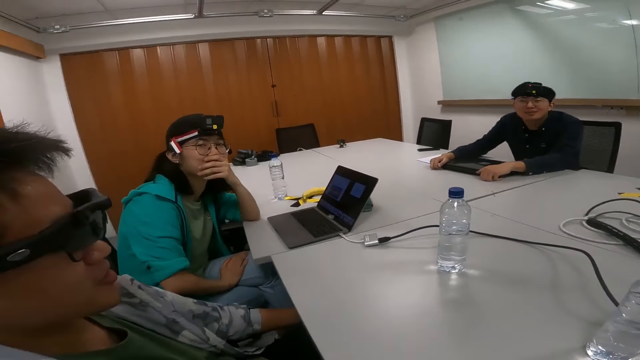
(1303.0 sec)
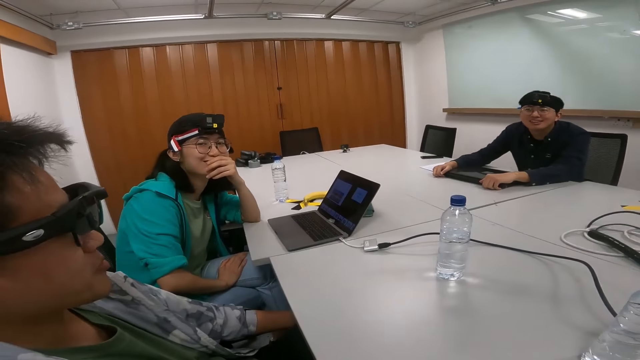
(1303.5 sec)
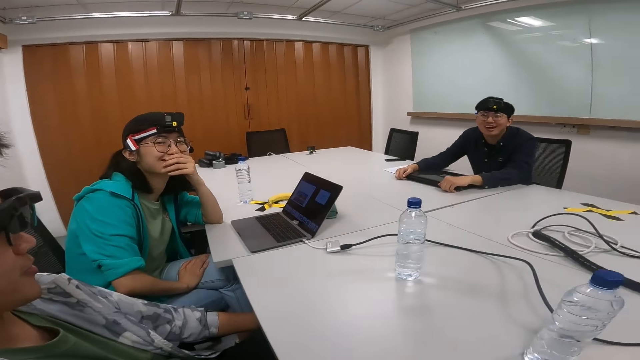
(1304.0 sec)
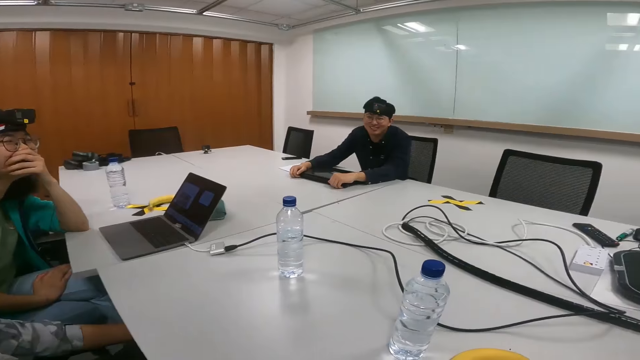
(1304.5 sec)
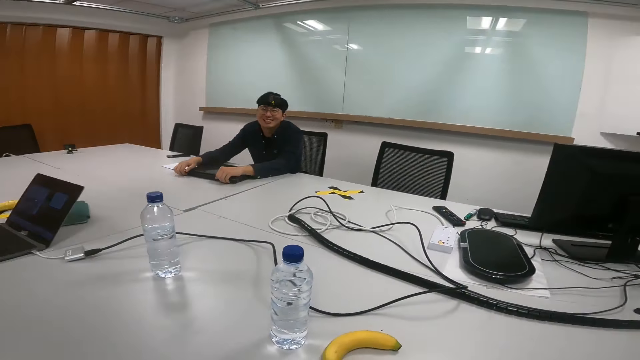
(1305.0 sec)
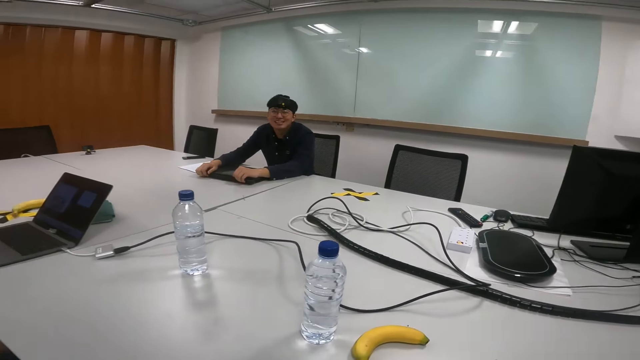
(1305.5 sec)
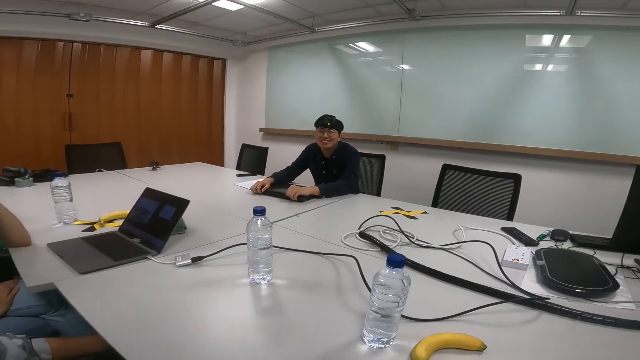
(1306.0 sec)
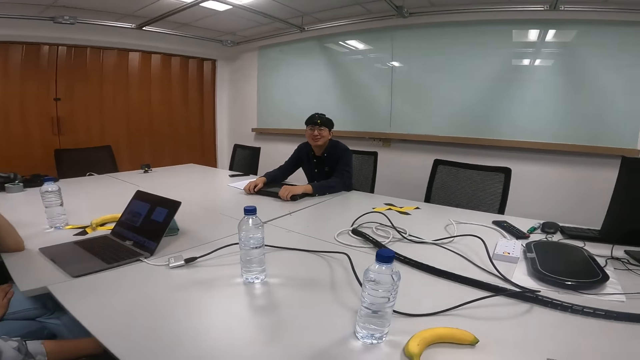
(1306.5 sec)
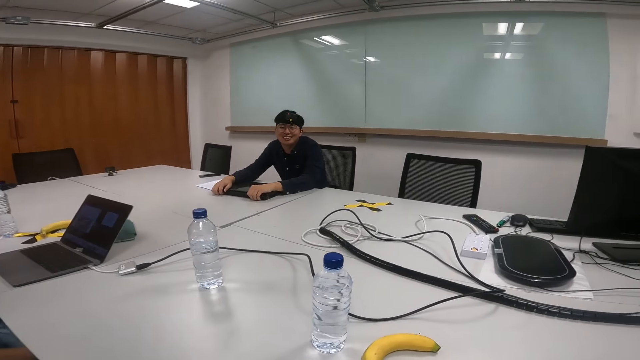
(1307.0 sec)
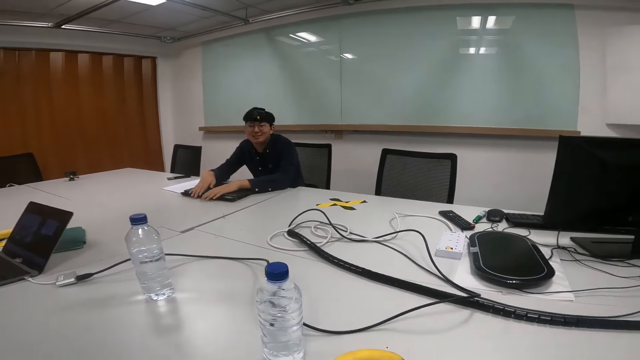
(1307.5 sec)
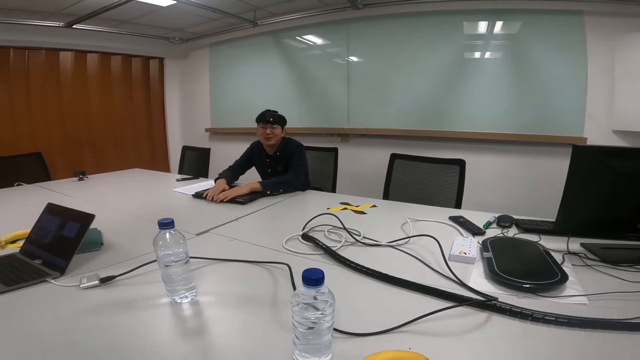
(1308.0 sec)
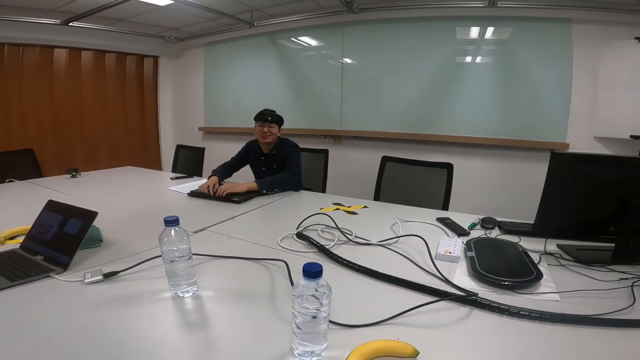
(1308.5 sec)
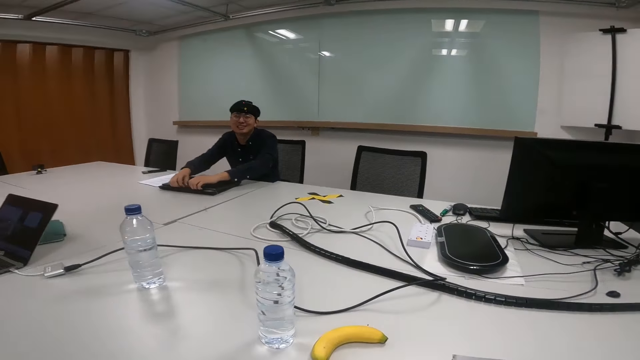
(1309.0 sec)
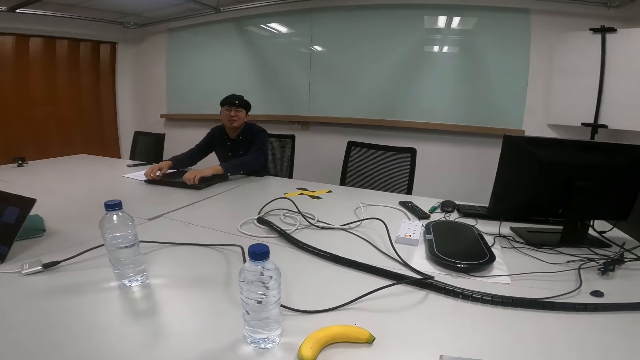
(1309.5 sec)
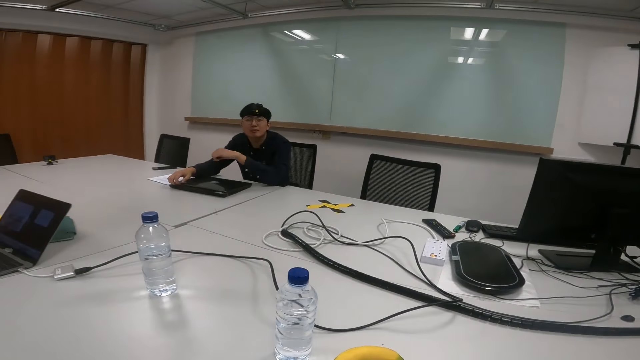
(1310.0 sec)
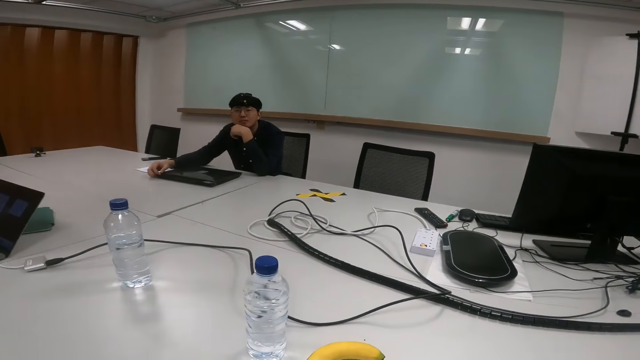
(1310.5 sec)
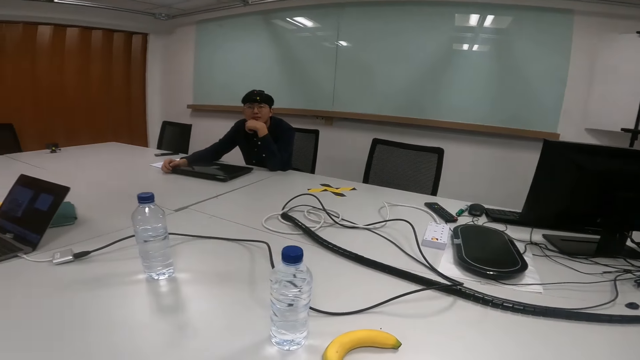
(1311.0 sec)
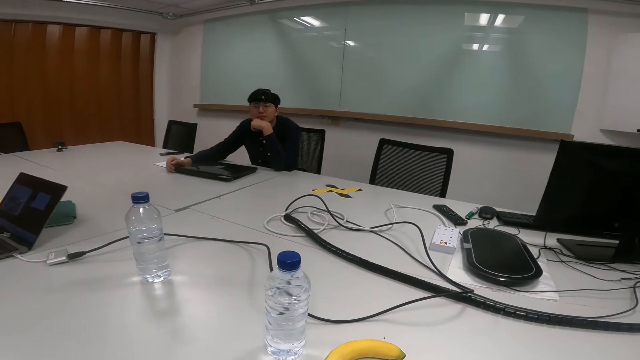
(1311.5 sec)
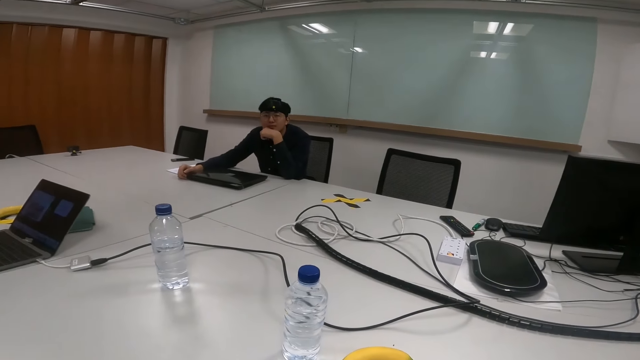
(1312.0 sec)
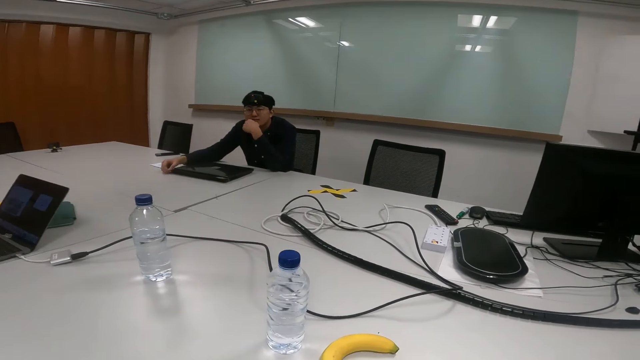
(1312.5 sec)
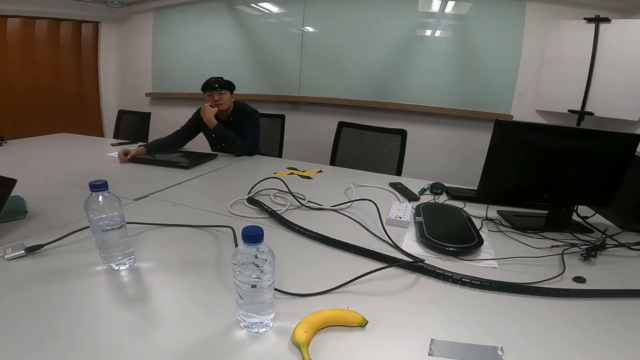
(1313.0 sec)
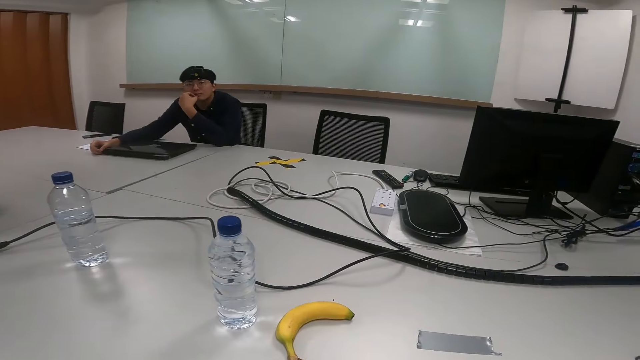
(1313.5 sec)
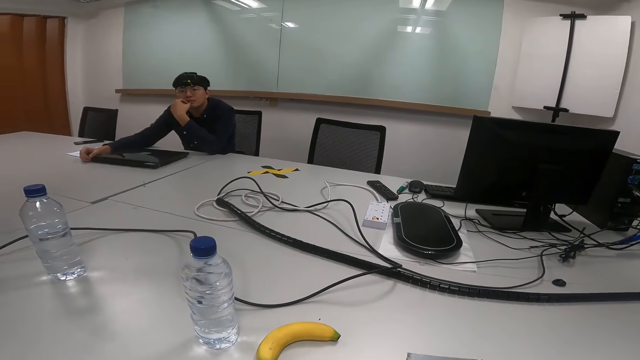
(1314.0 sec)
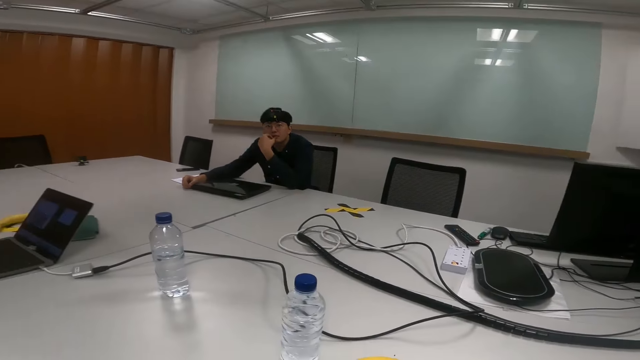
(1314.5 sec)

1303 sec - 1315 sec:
A person and someone else talk. Another person talks. The camera wearer talks.

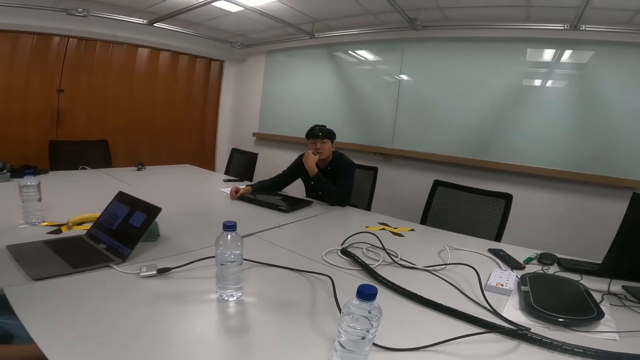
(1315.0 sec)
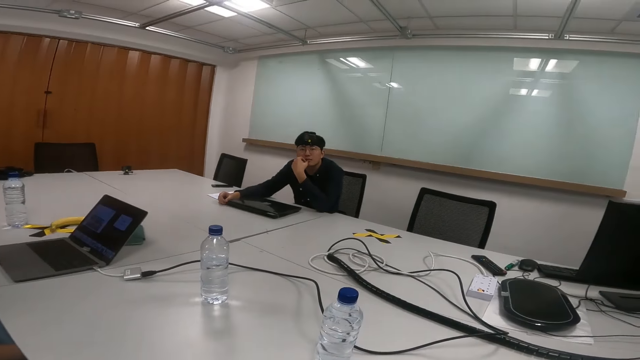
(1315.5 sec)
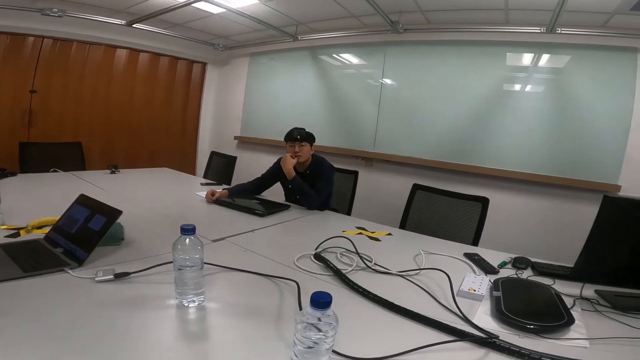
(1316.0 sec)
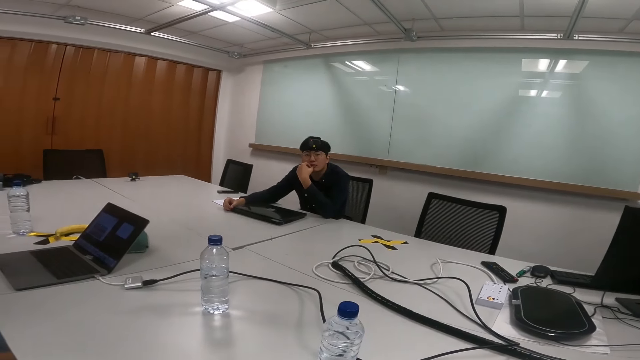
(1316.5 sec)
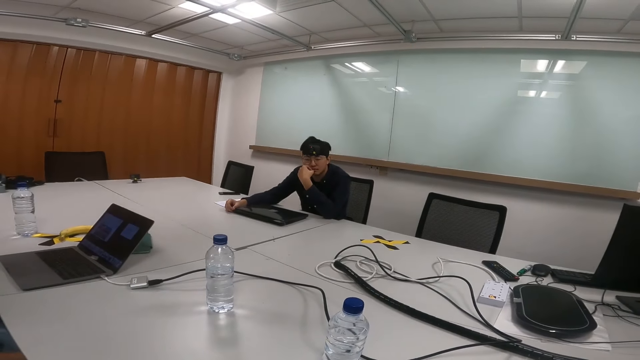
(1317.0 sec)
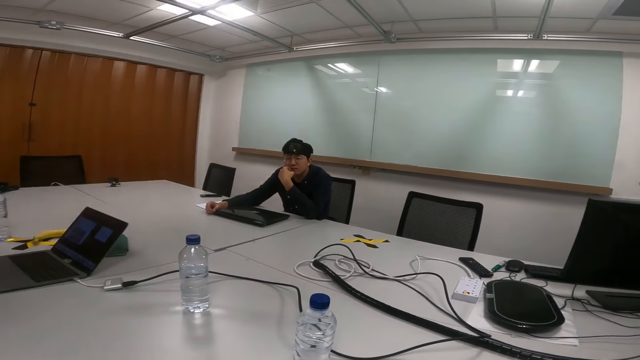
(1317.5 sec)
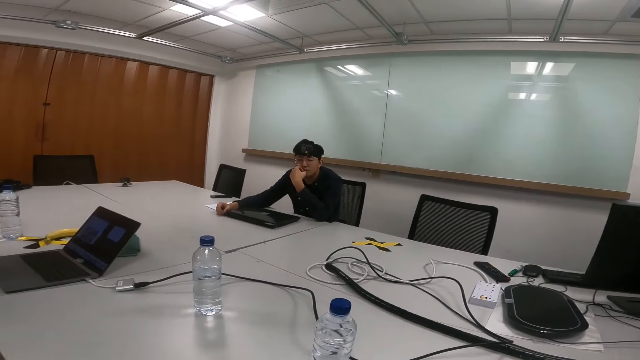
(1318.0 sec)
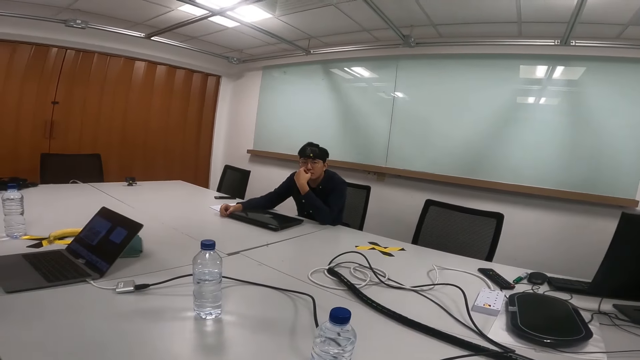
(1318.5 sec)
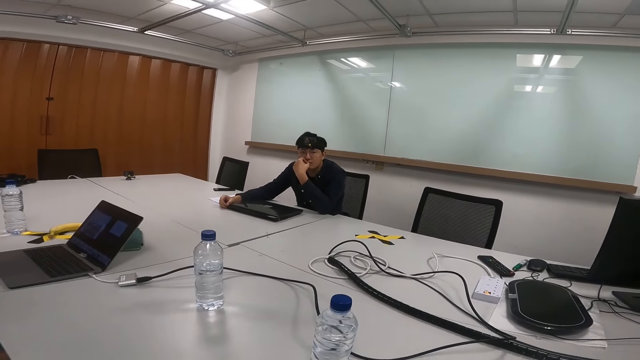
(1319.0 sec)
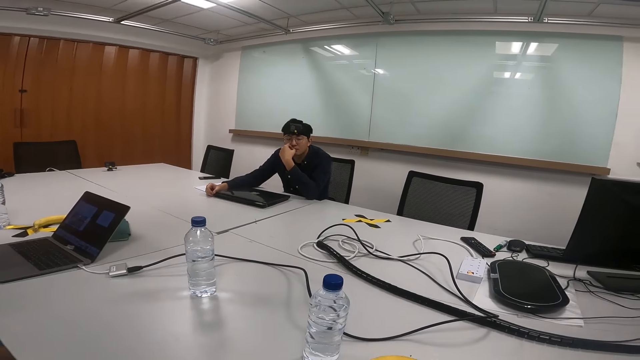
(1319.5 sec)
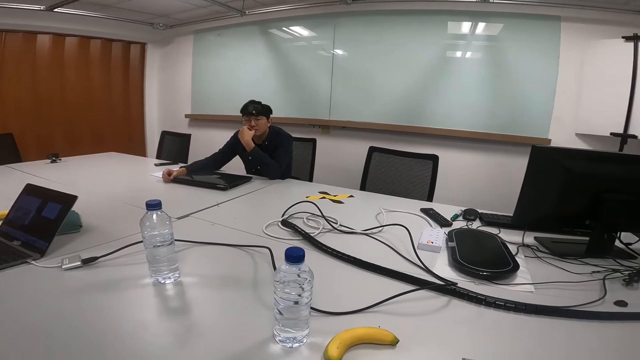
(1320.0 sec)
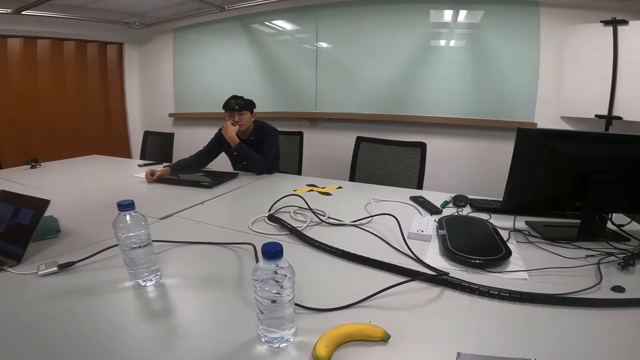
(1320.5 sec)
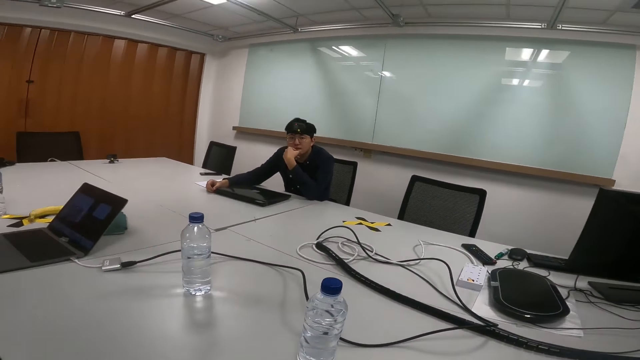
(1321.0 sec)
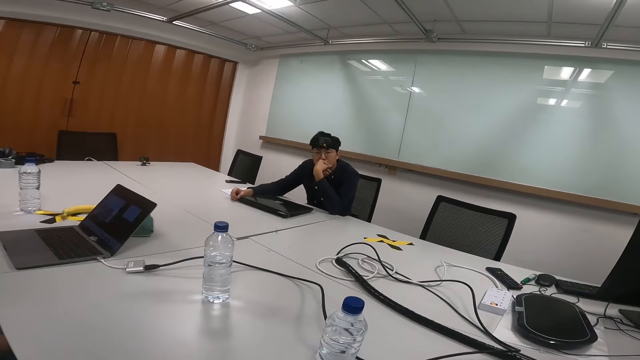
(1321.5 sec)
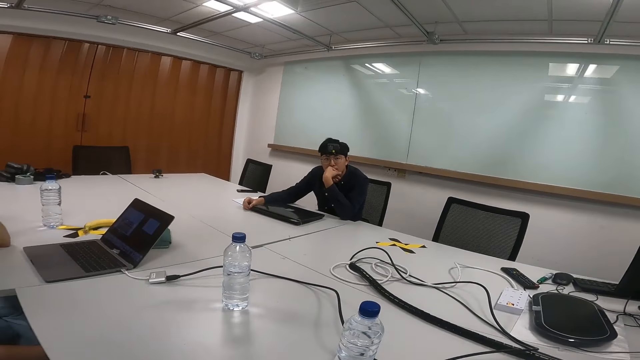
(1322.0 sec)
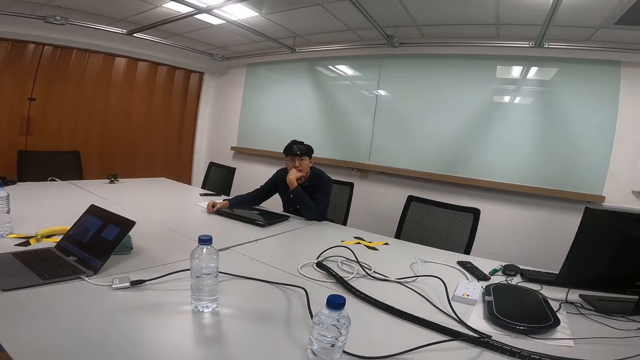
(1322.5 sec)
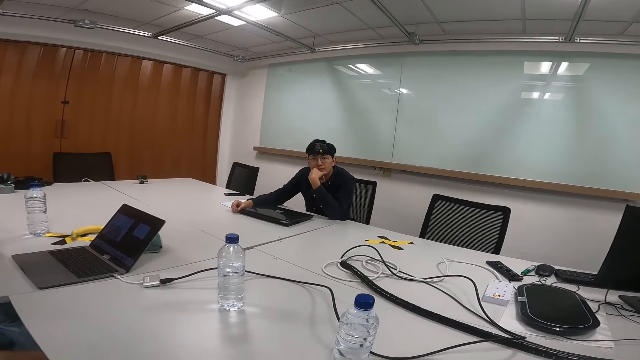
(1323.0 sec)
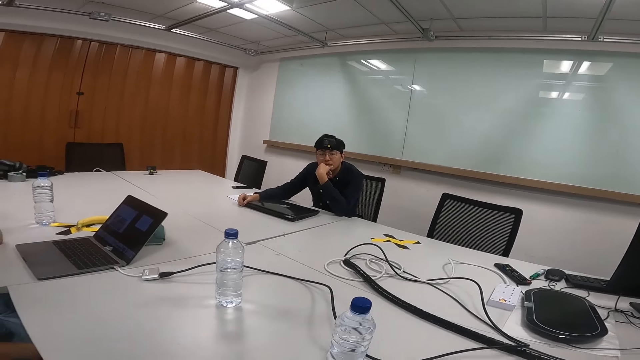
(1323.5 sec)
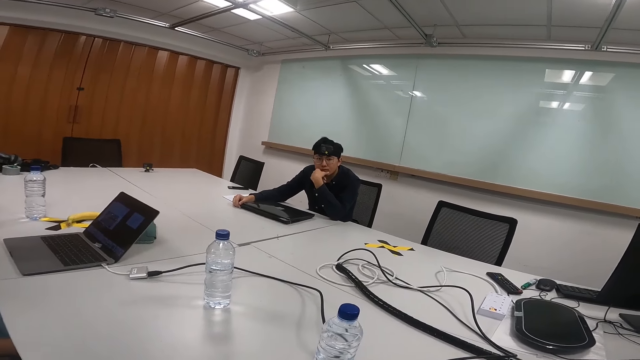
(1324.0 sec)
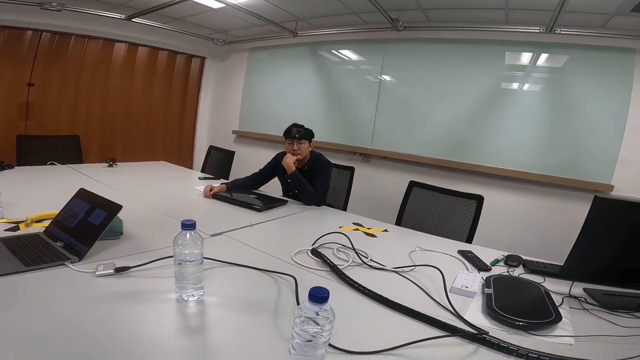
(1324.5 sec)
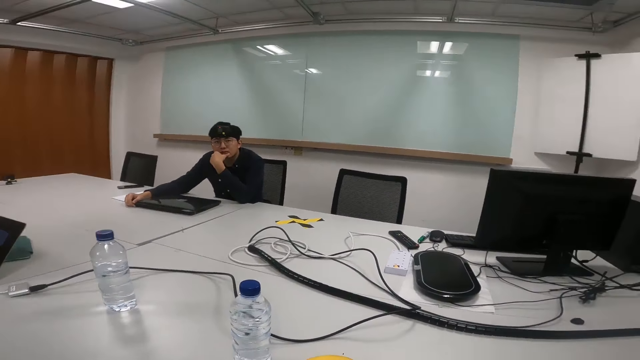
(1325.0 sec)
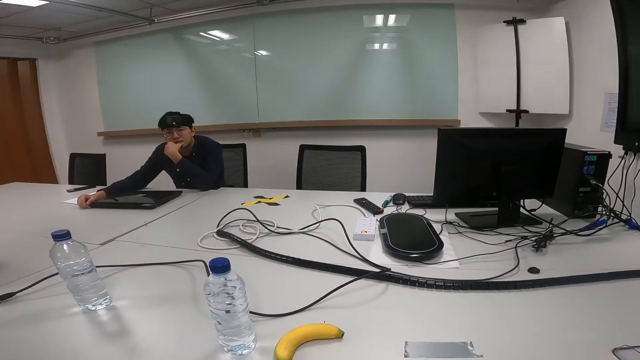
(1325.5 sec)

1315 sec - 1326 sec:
The camera wearer looks around the room.
